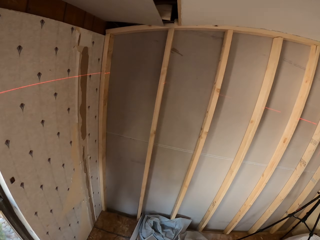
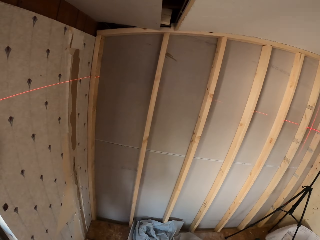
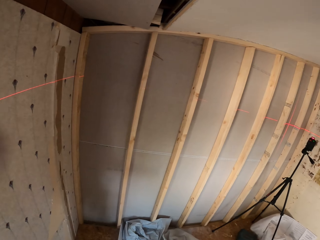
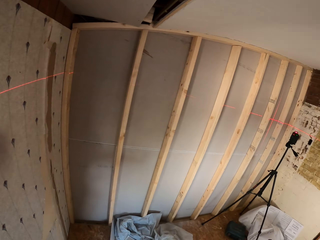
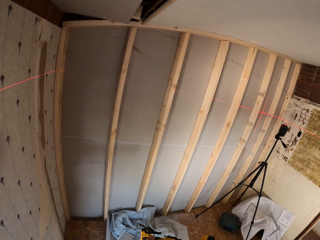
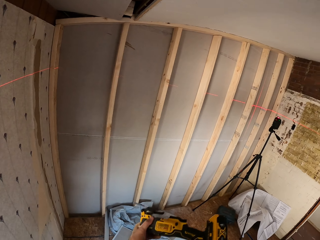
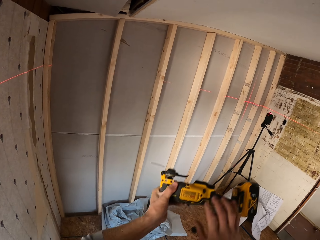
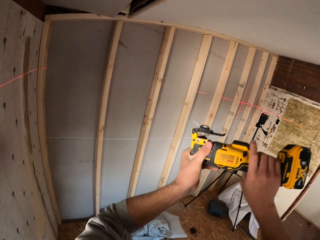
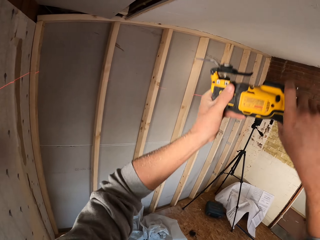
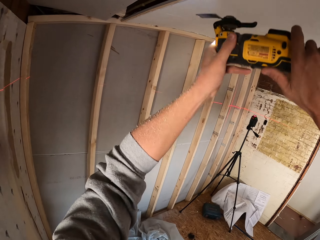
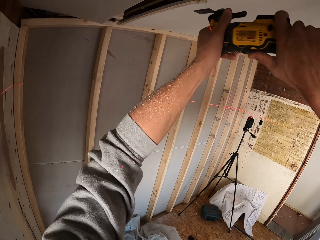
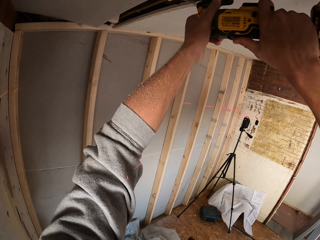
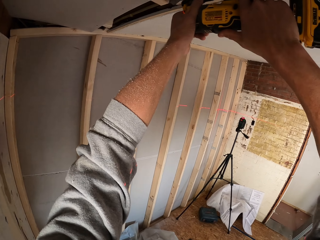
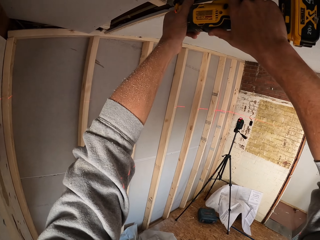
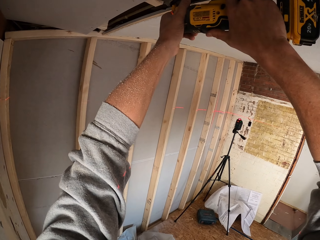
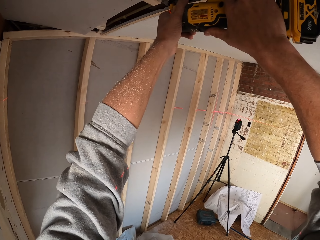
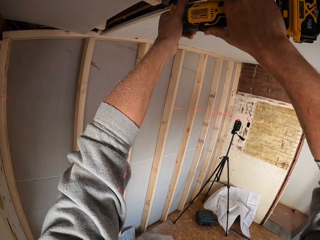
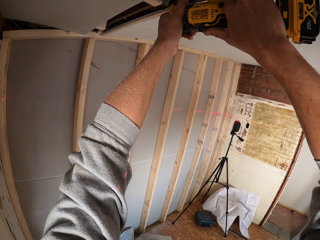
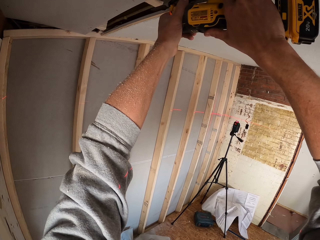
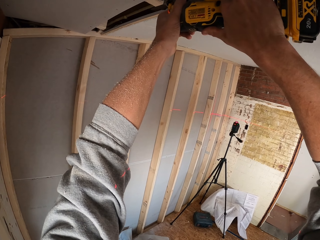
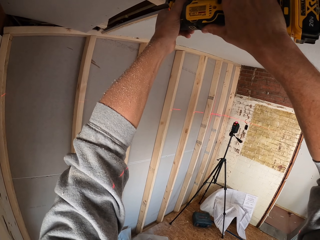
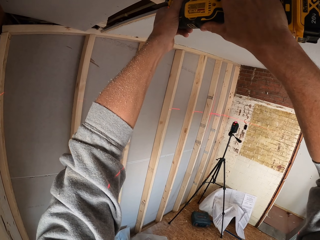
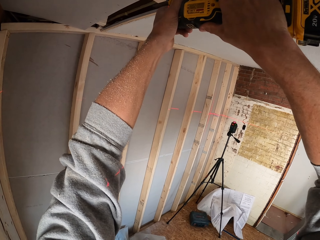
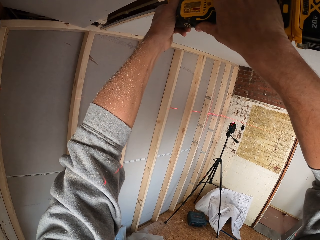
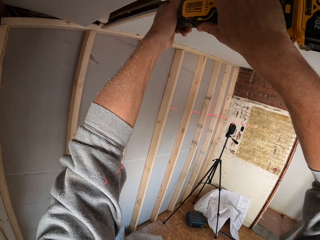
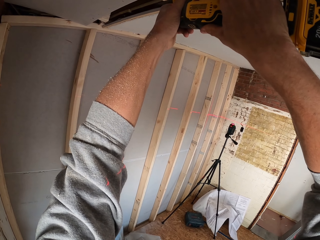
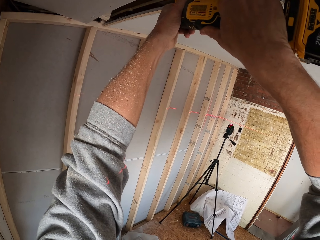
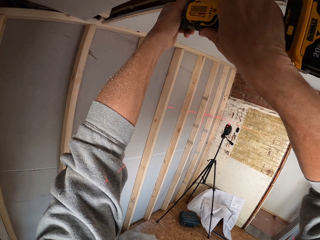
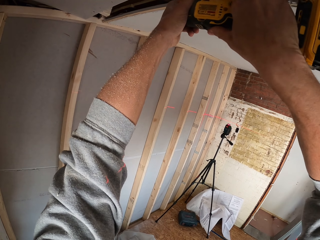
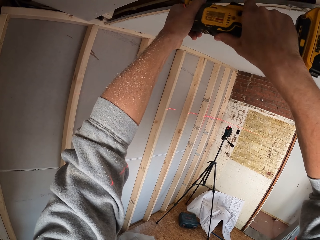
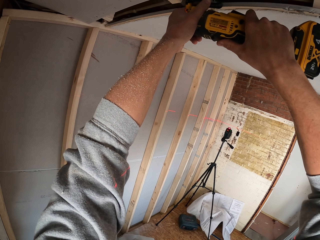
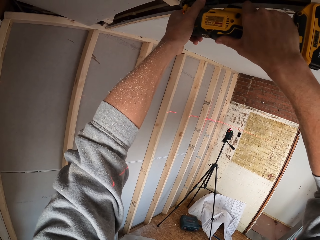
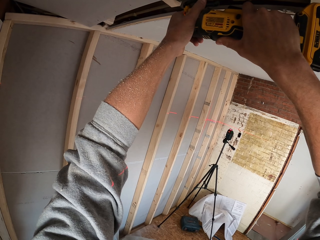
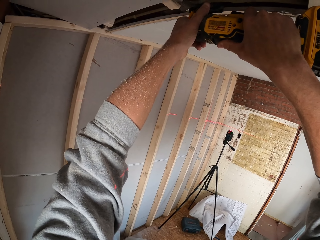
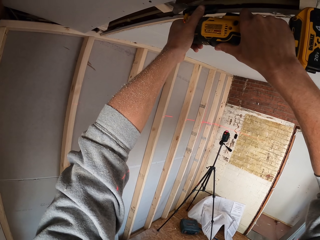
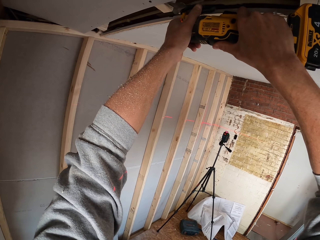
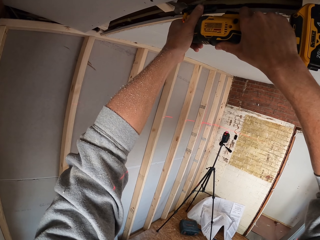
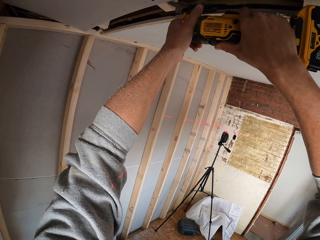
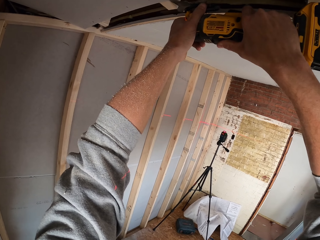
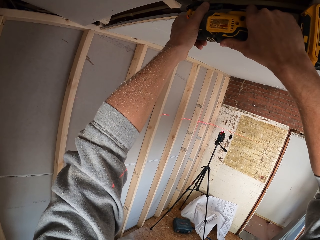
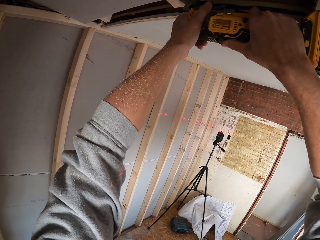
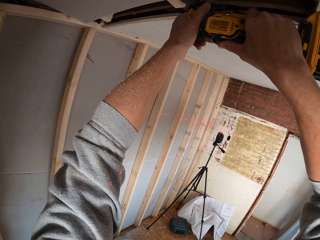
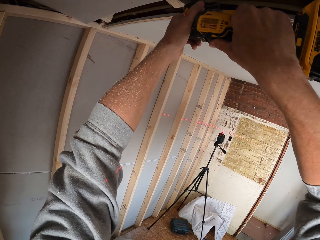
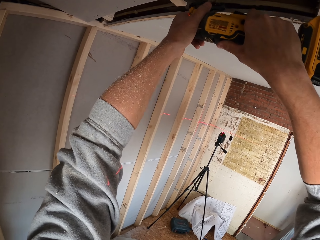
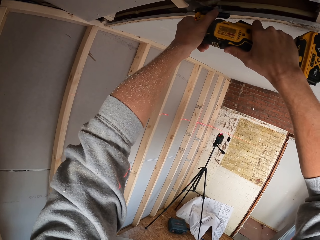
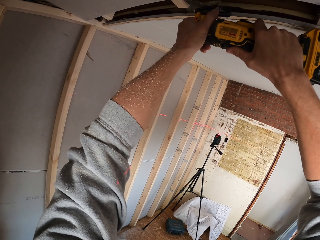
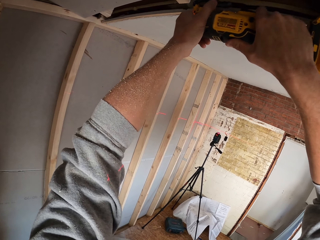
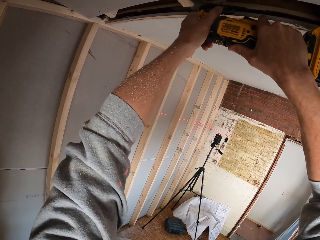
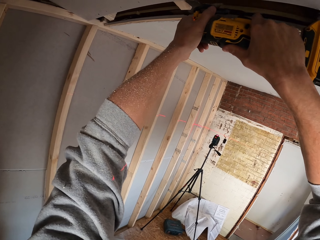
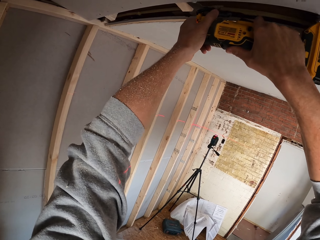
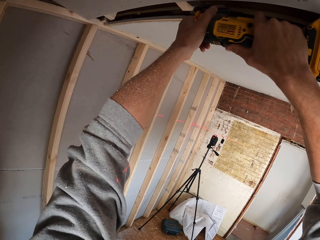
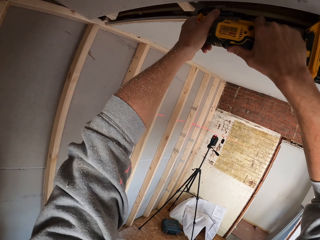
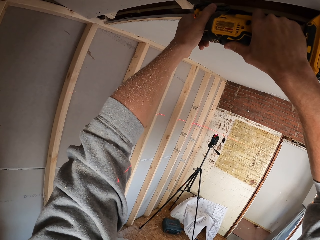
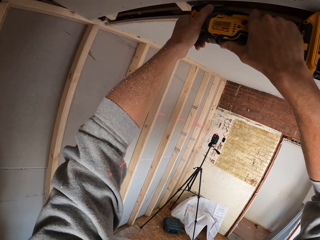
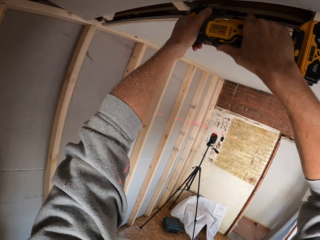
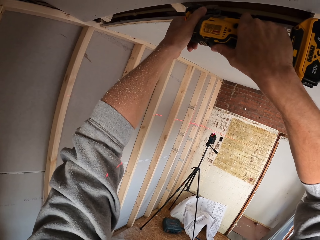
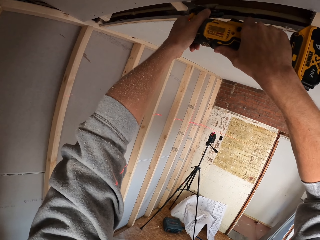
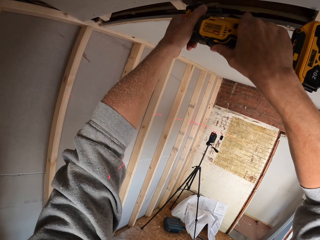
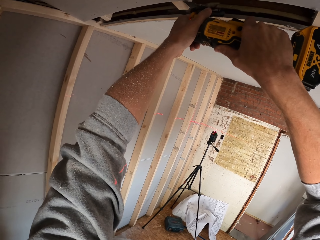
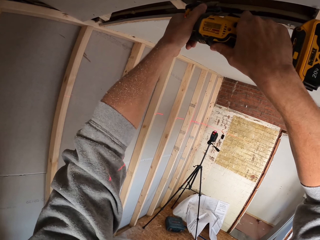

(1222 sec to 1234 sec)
The camera wearer stares at the roof. They turn around. They hold a wood trimmer. They cut the wood with the wood trimmer.

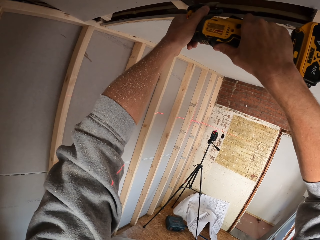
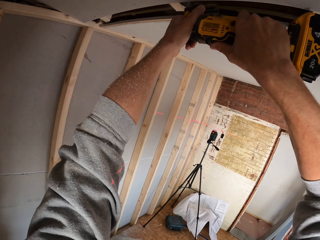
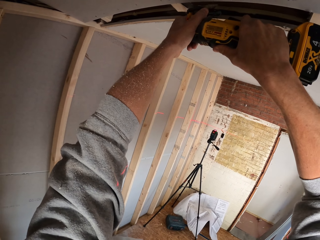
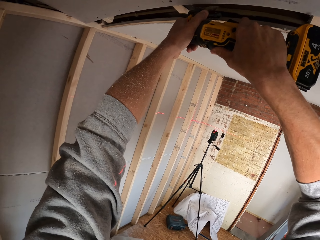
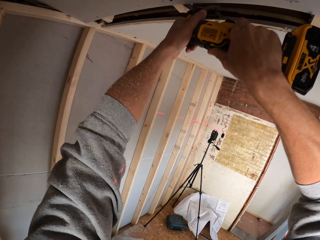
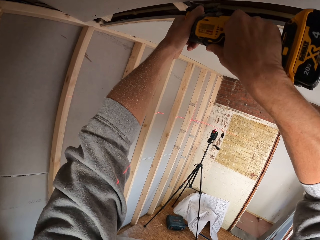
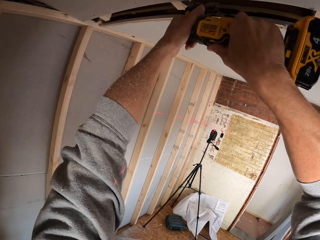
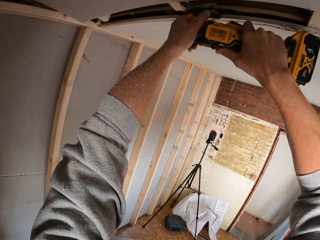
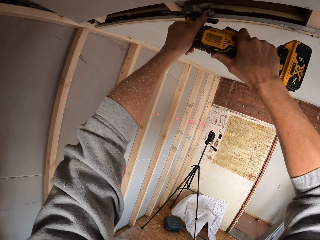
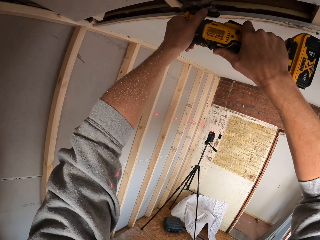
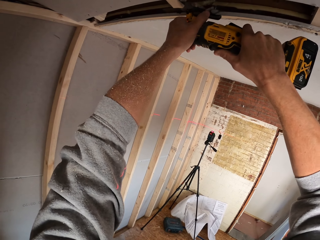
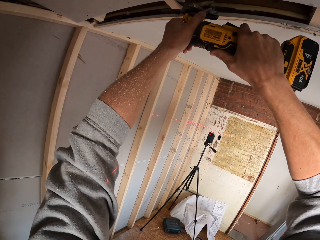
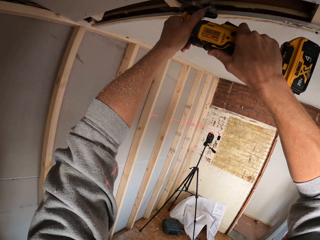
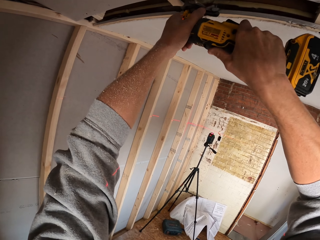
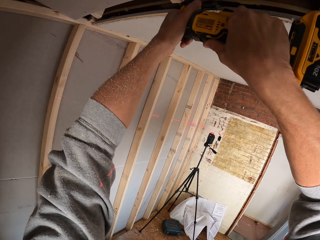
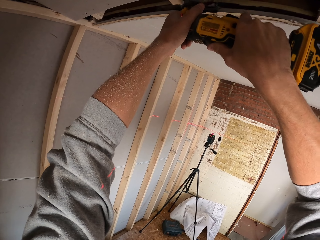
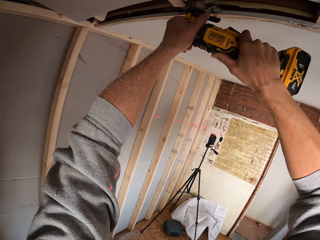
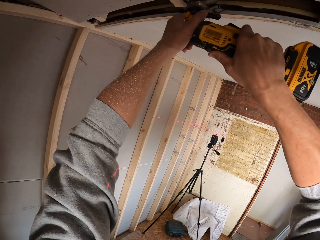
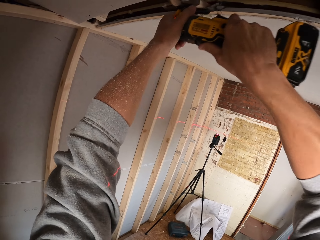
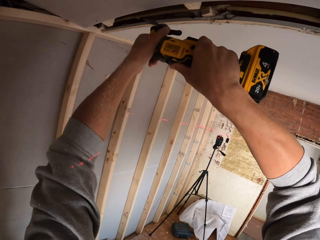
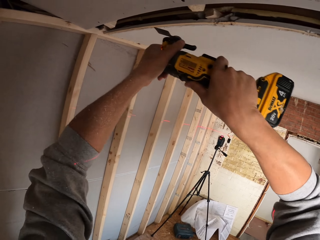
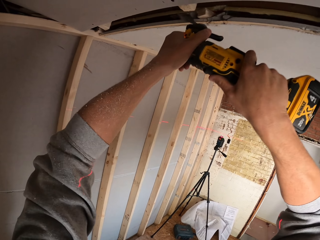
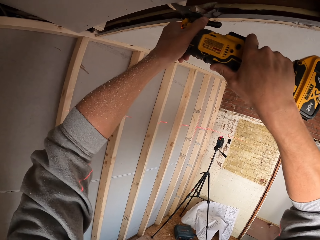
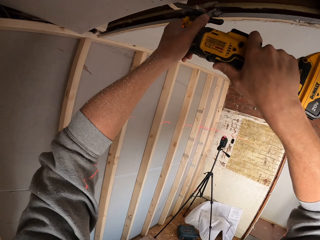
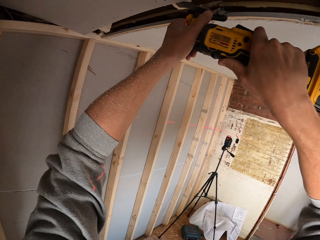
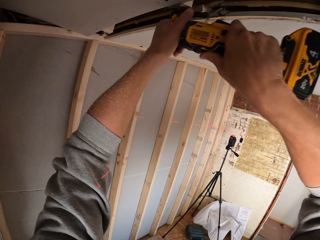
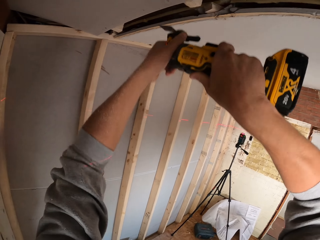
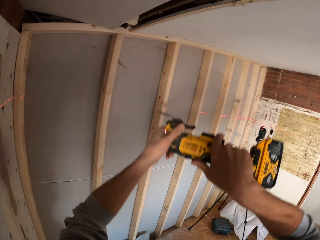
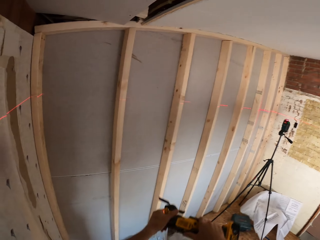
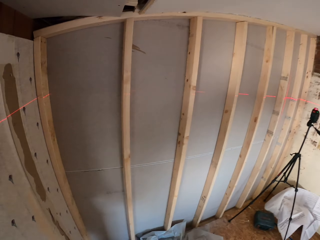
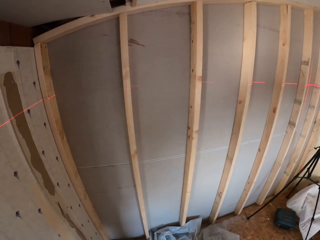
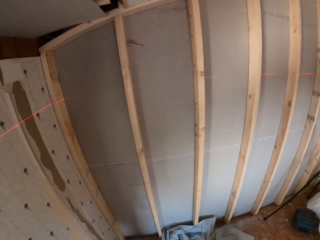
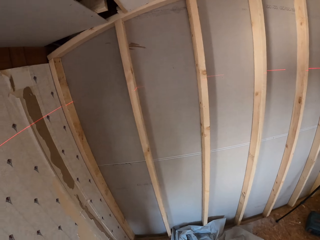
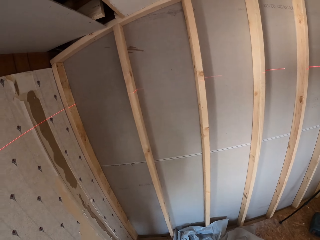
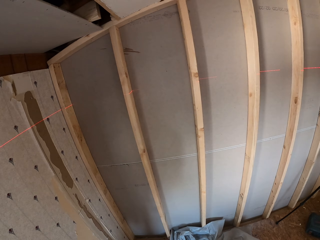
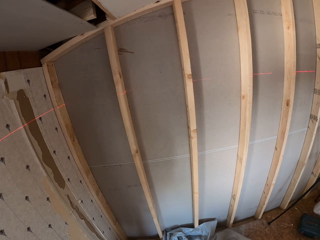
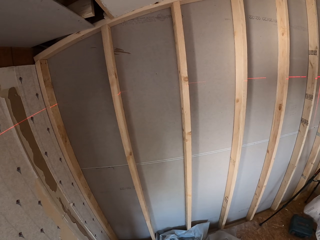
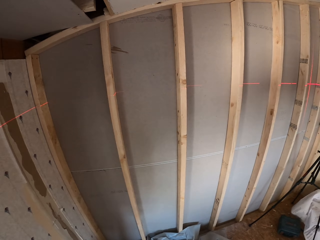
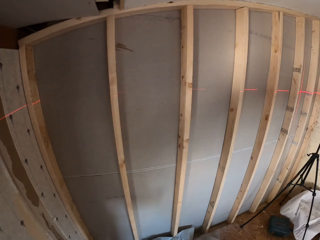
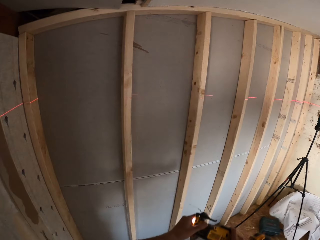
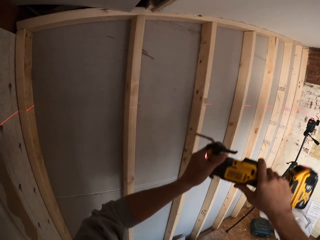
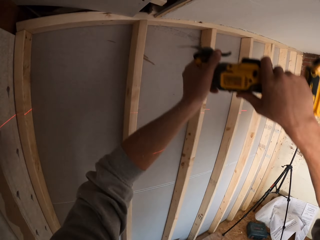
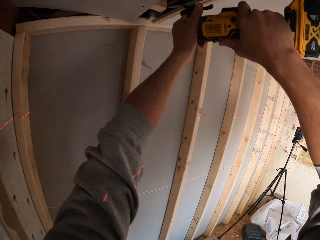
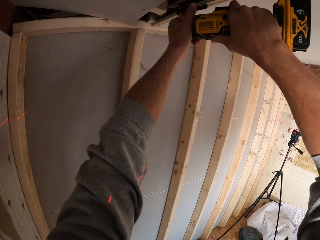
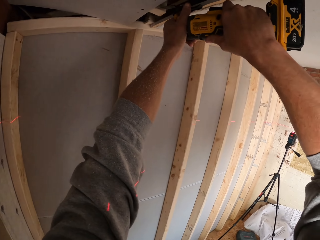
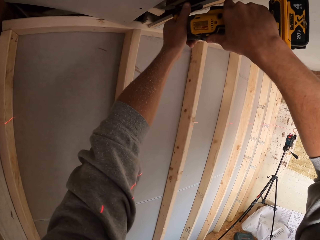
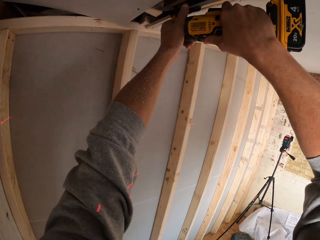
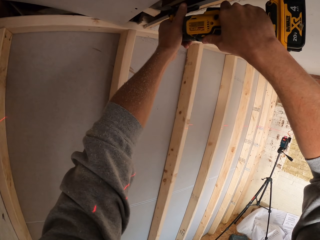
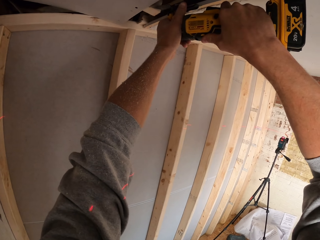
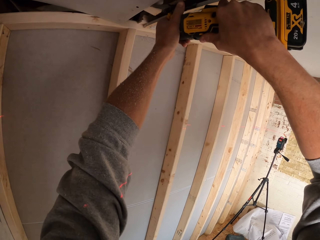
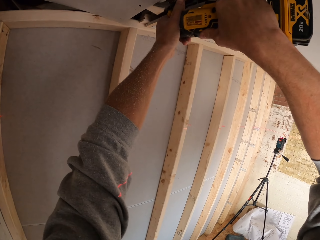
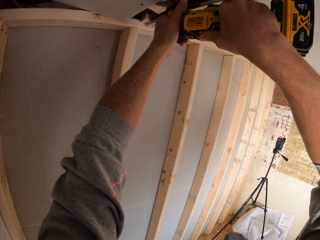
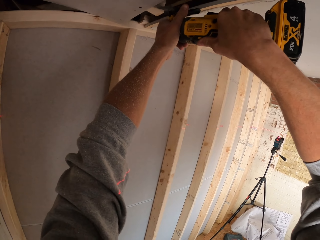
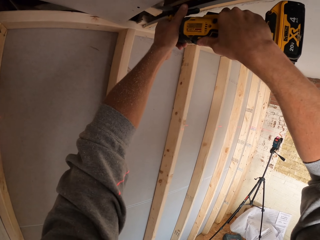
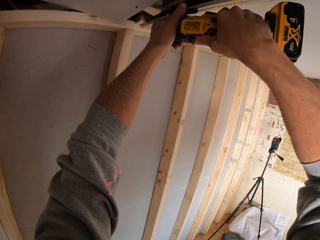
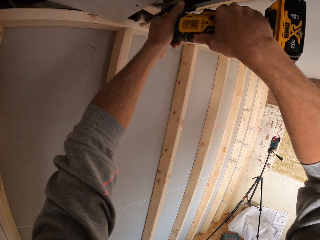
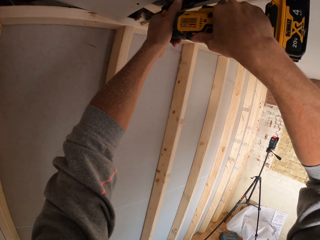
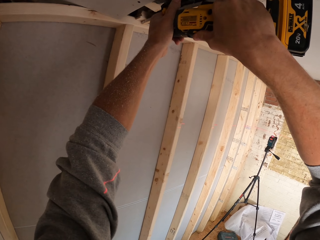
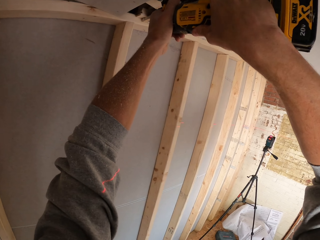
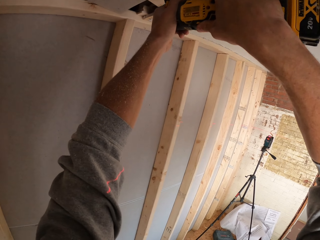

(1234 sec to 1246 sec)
The camera wearer cuts the wood. They cut the wood with the wood trimmer. They look around the room. They turn around. They hold the wood trimmer. They cut the wood with the wood trimmer.
